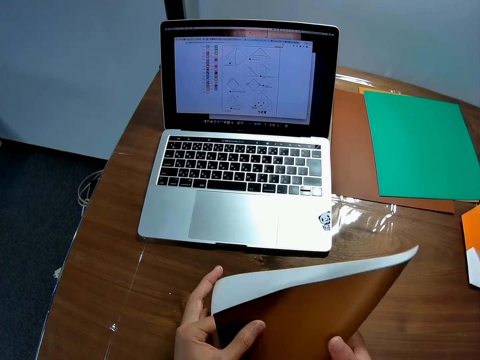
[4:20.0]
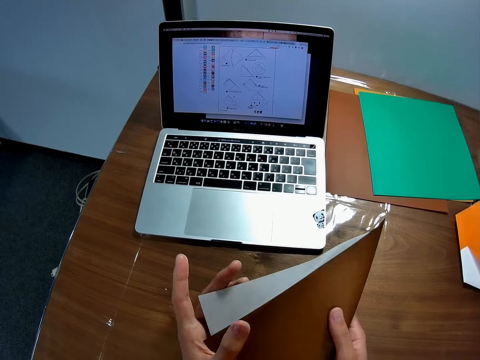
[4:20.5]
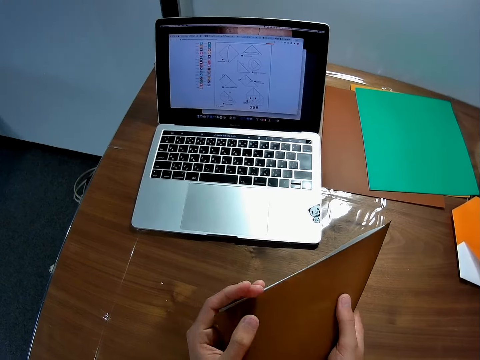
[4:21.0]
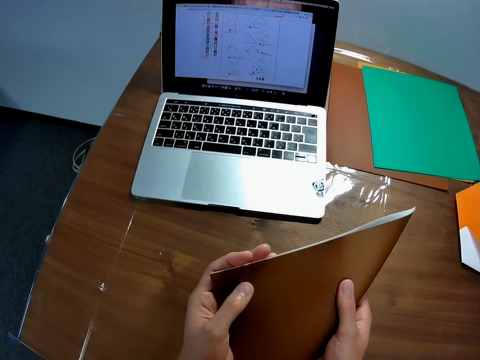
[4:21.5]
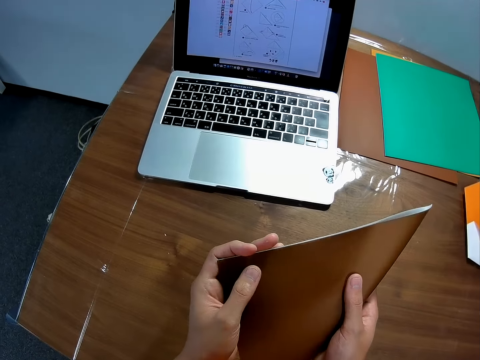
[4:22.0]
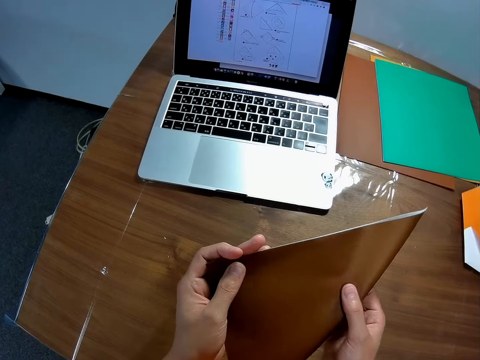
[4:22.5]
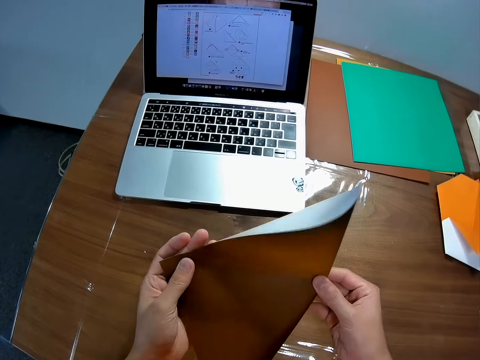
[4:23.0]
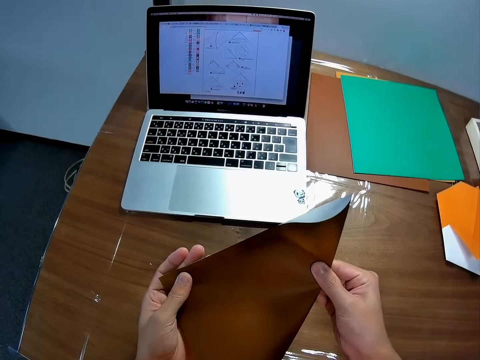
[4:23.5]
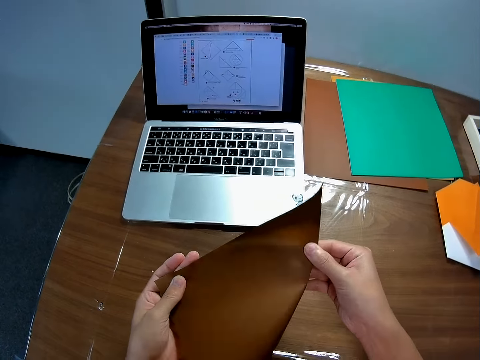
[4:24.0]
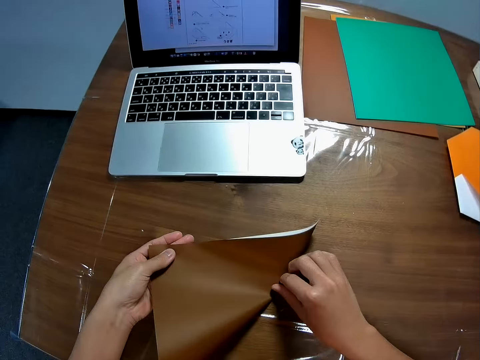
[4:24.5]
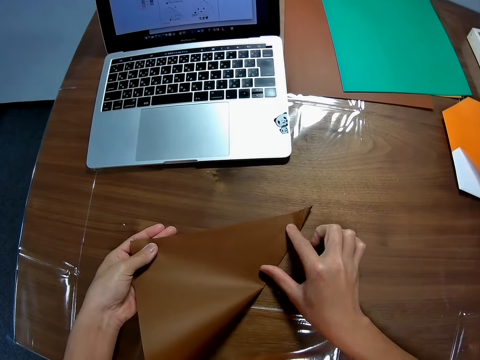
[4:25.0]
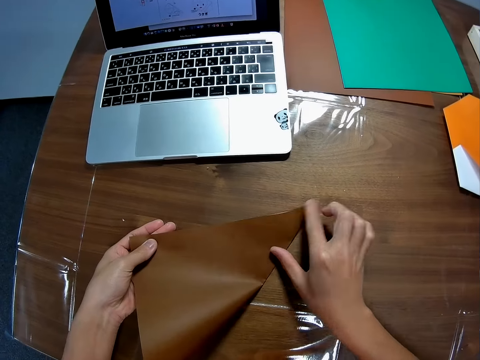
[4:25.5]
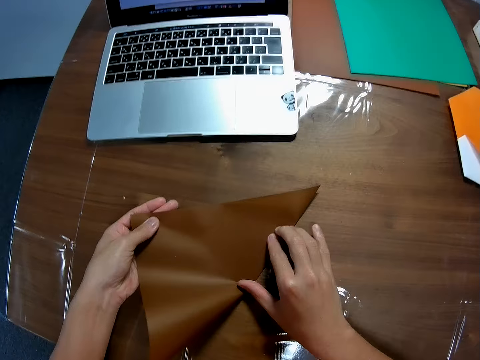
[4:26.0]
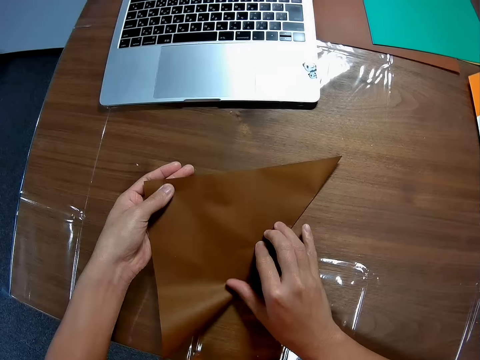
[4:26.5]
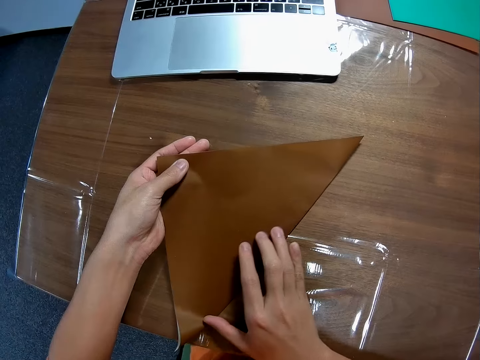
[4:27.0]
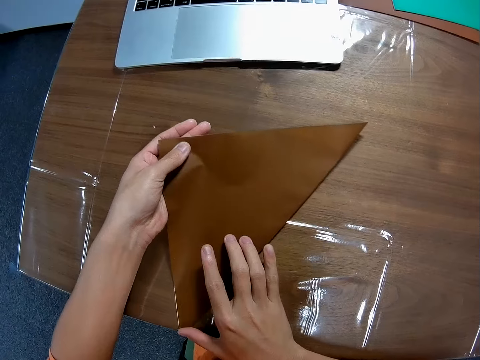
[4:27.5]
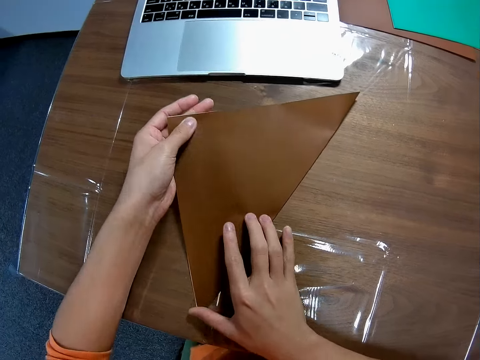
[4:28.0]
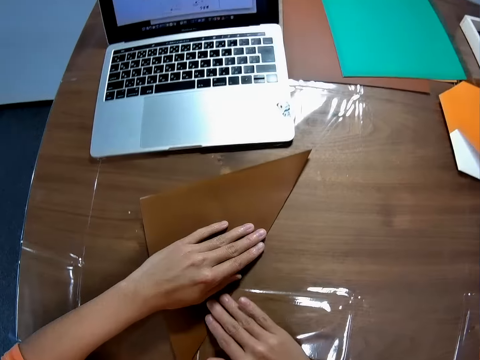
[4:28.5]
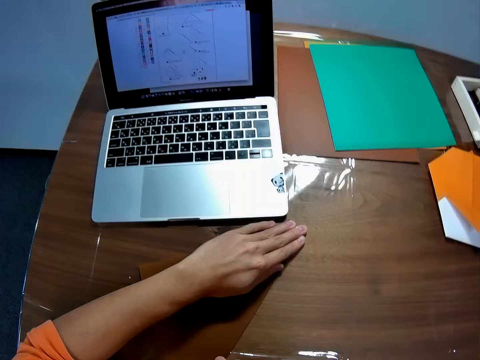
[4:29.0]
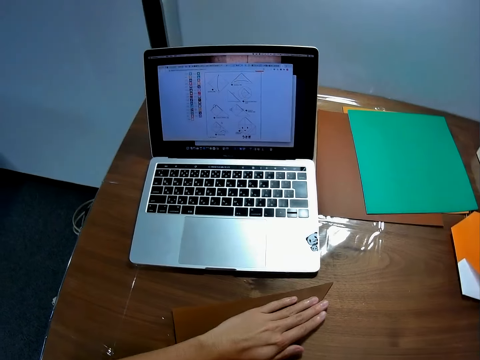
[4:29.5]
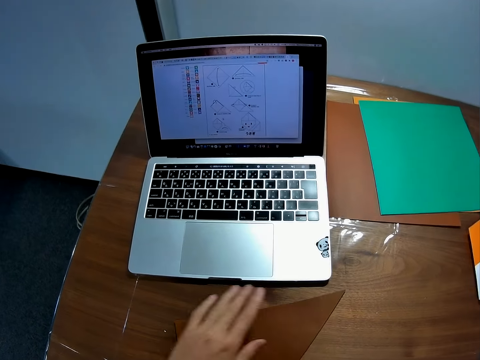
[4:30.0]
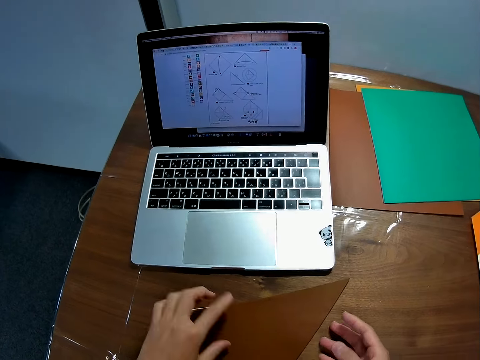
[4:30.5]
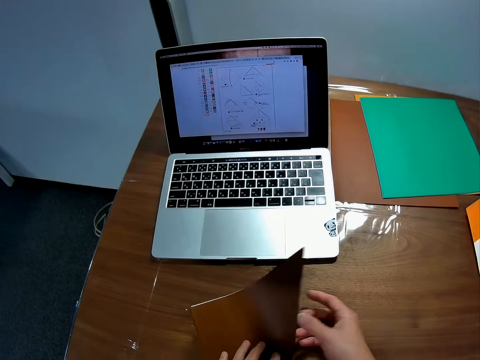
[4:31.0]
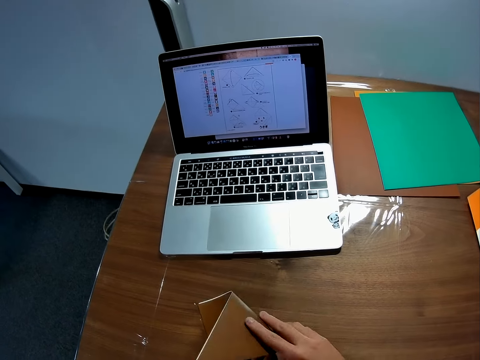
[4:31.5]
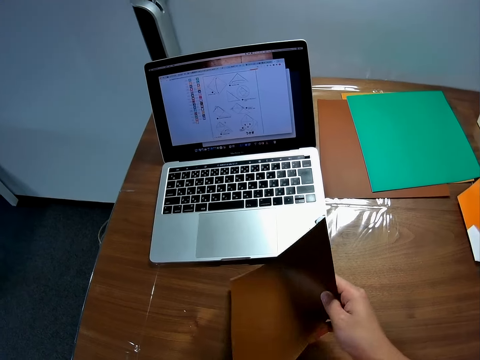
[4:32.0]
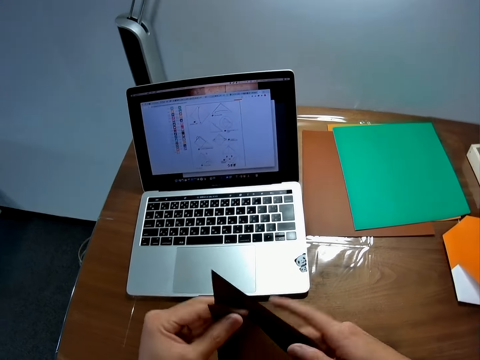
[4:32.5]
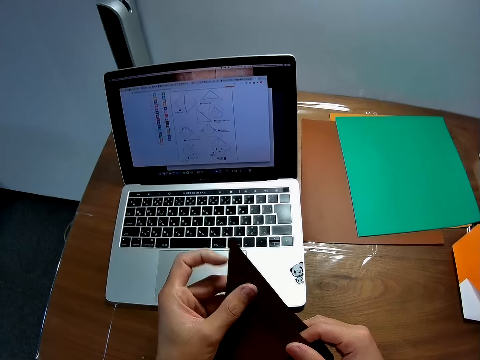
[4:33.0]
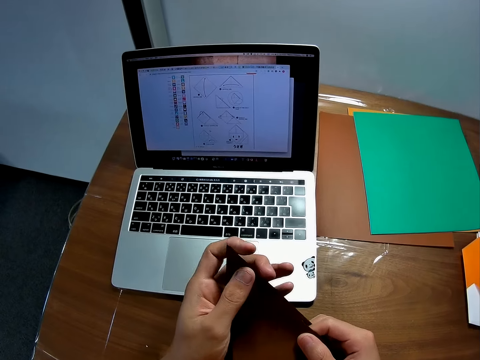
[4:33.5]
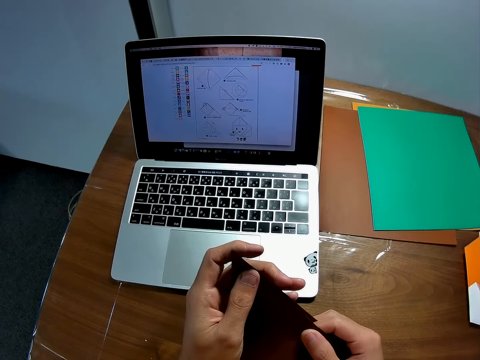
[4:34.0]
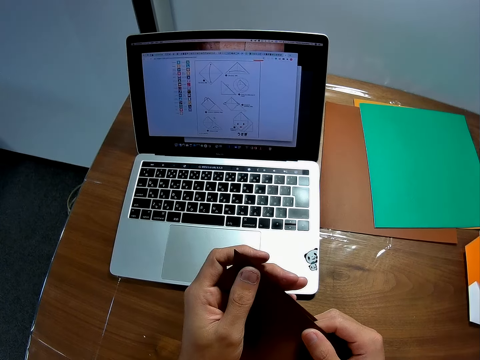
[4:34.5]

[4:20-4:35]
The camera wearer folds the piece of paper. He smoothens the edge of the paper on the table with his fingers. He folds the paper on the table. He picks up the paper on the table.

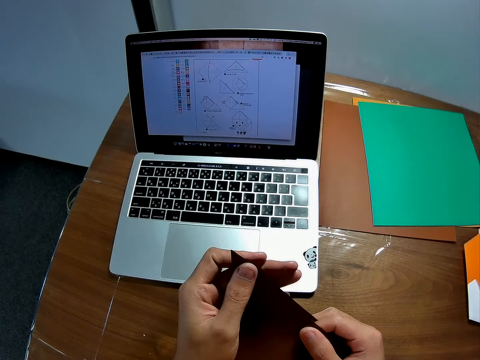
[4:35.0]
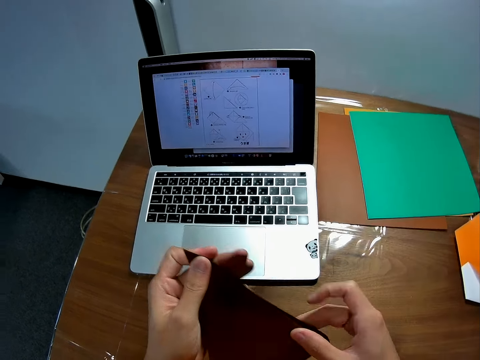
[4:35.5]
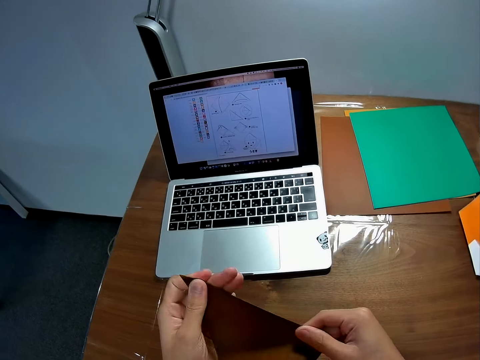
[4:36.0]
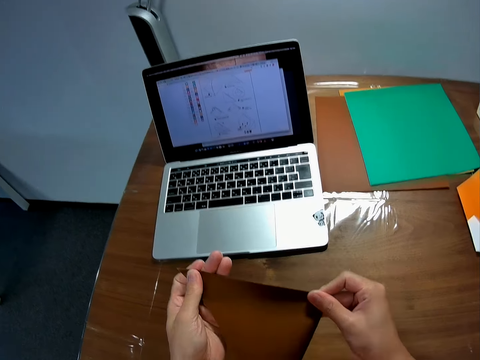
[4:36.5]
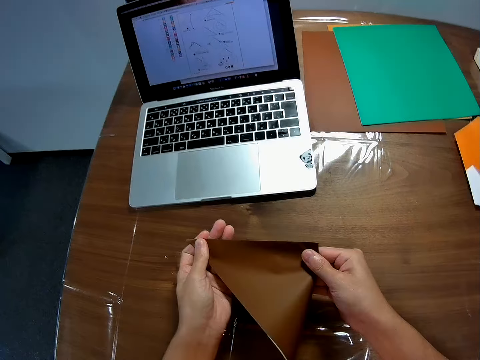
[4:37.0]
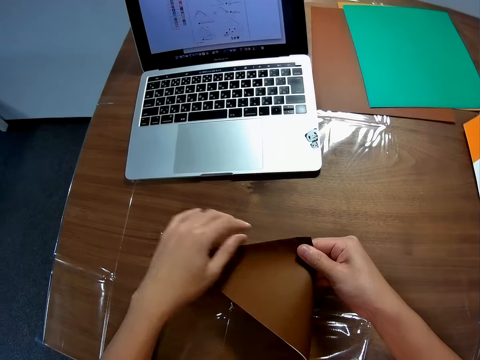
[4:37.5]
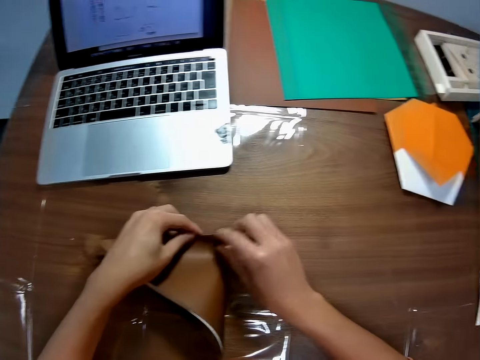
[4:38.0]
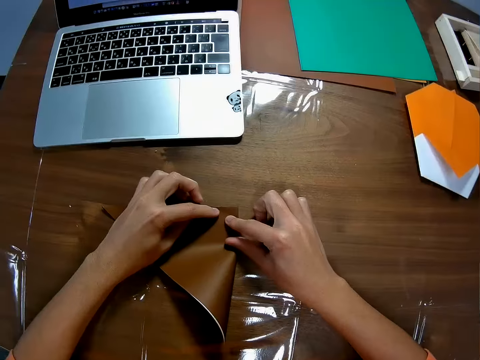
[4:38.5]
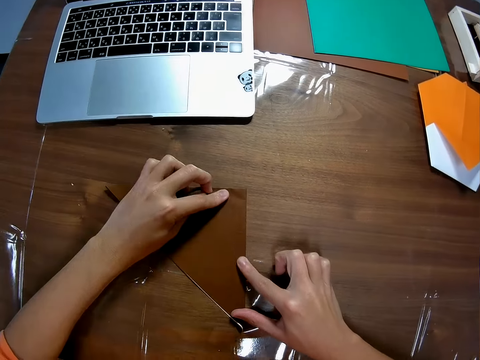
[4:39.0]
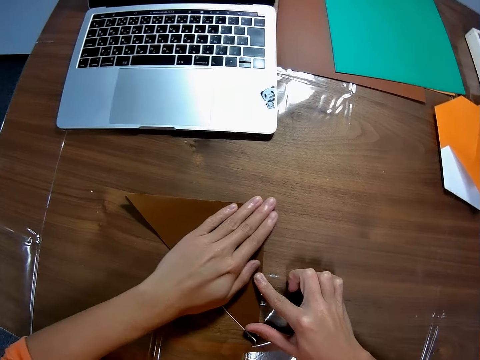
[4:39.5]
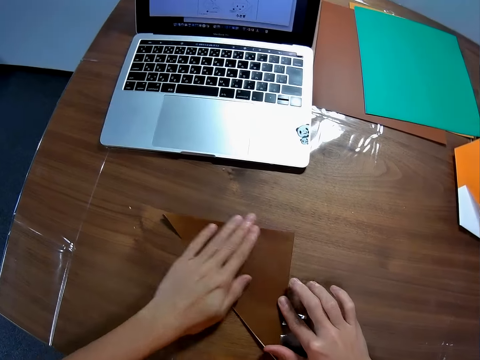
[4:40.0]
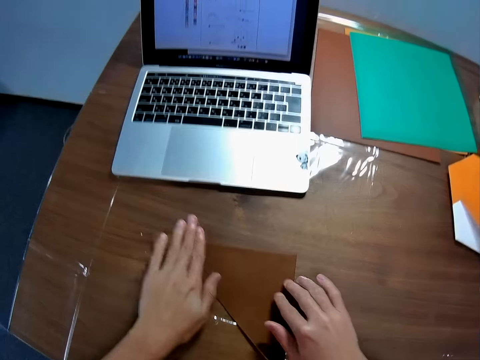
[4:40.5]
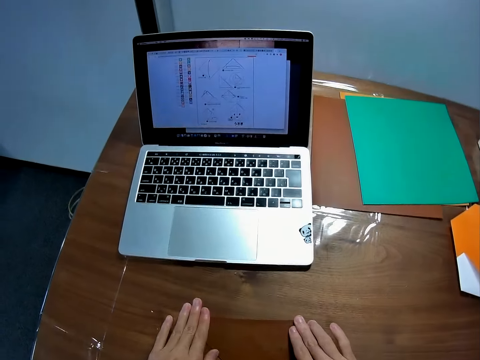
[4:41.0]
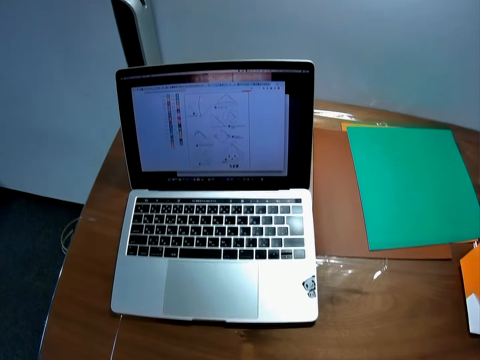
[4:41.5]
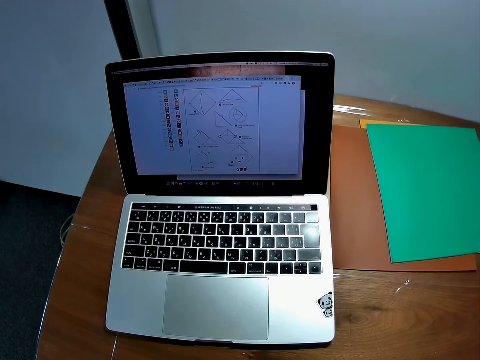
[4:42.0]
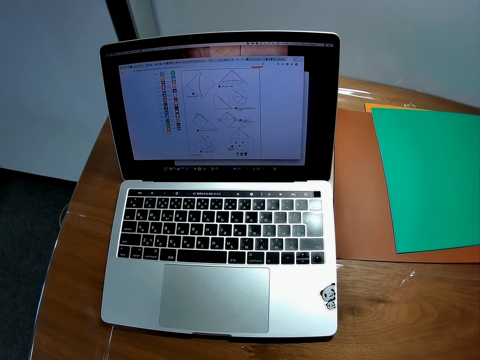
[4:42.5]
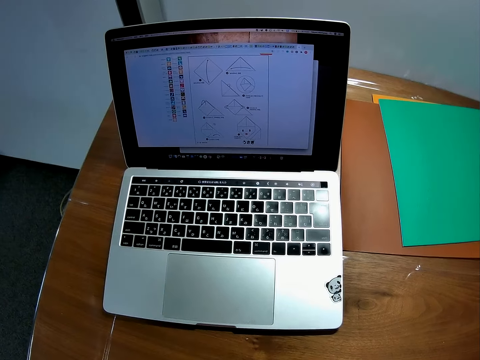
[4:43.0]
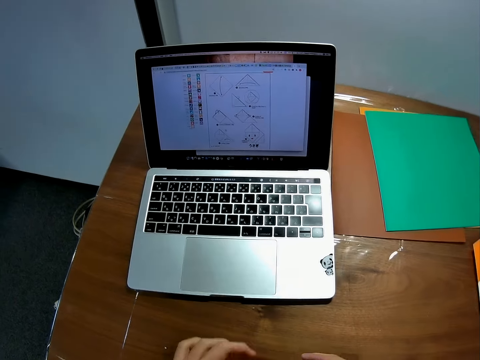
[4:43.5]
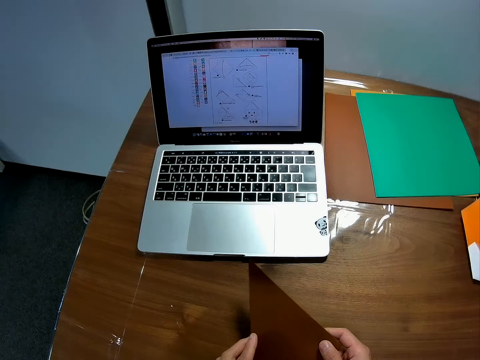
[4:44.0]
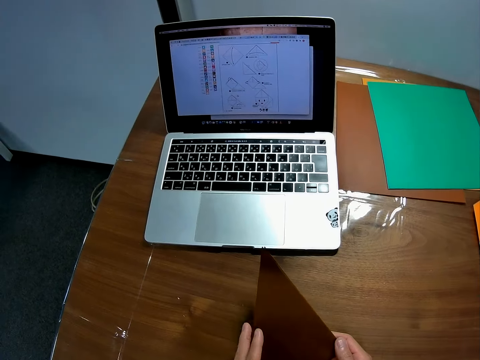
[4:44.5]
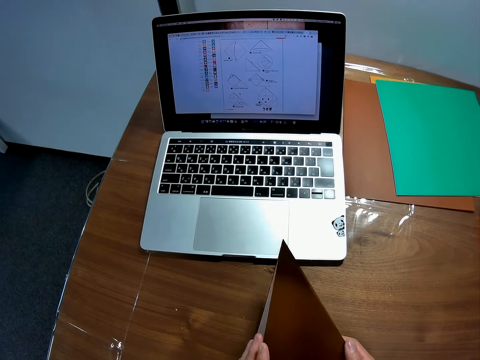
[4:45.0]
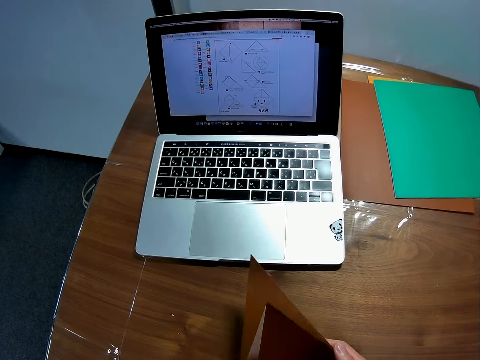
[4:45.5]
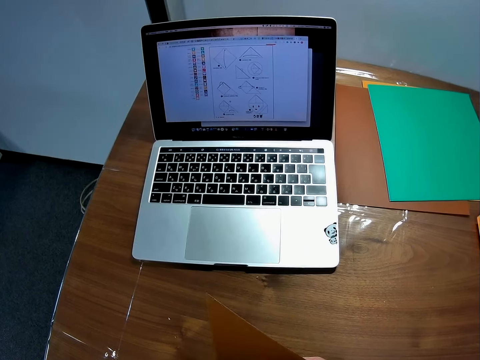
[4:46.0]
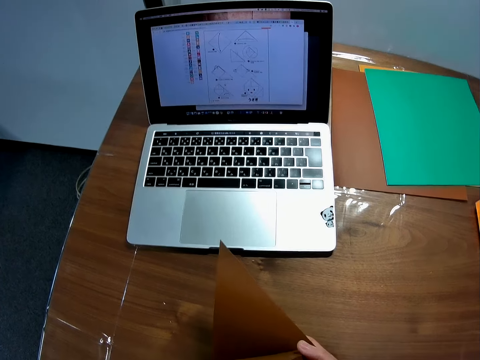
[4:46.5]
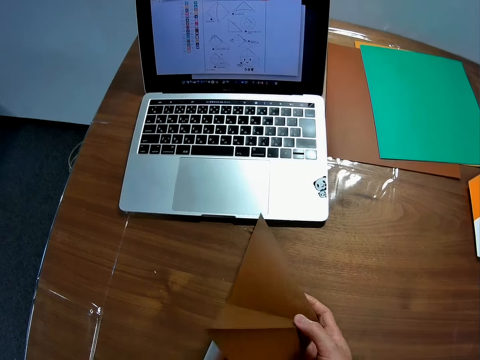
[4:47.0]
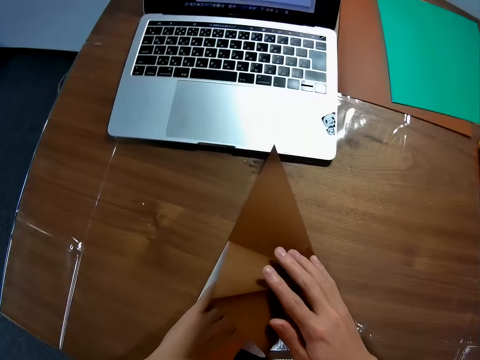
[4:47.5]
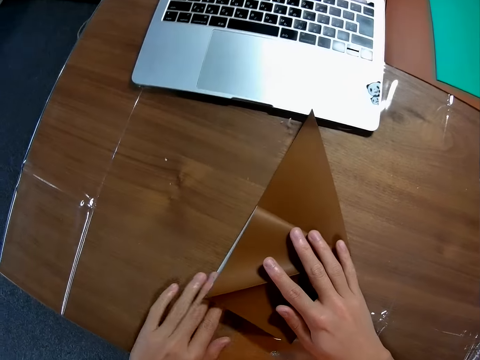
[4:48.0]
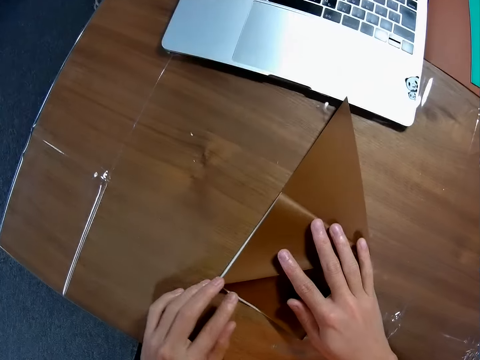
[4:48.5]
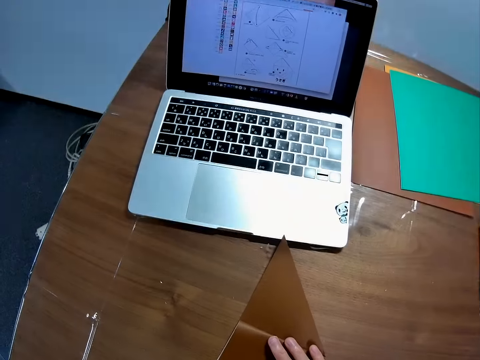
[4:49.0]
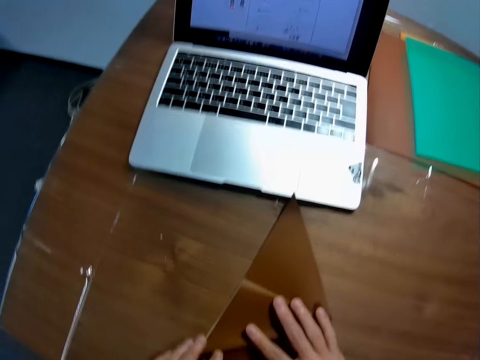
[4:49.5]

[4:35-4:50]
The camera wearer smoothens the edge of the paper with his fingers. He drops the paper on the table. He smoothens the edge of the paper on the table with his fingers. He looks at the machine. He unfolds a part of the paper. He unfolds a part of the paper on the table. He folds the piece of paper.
